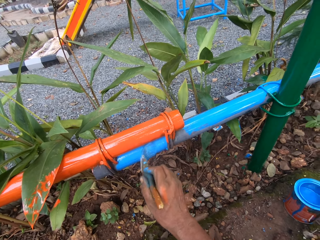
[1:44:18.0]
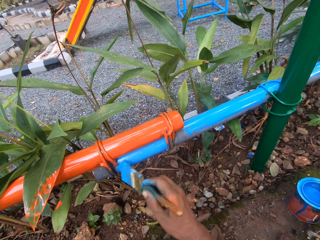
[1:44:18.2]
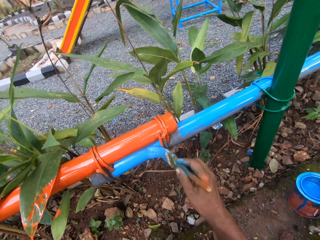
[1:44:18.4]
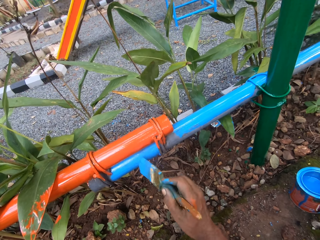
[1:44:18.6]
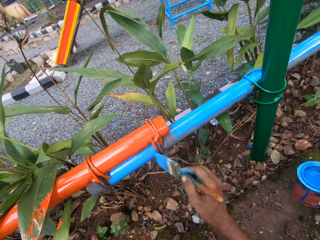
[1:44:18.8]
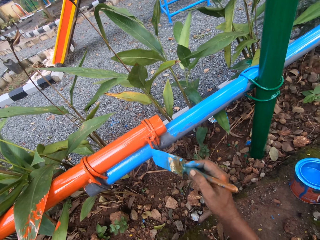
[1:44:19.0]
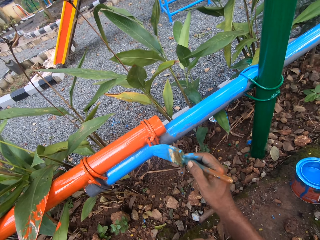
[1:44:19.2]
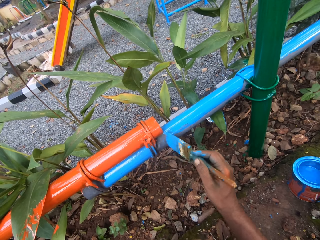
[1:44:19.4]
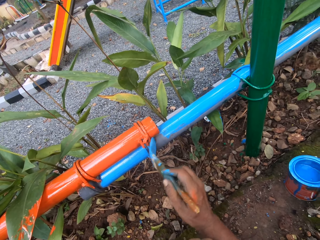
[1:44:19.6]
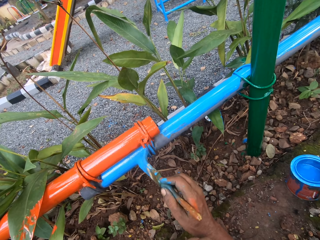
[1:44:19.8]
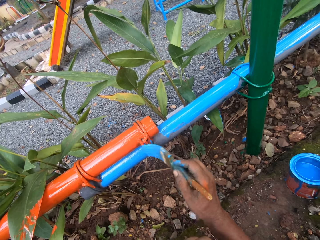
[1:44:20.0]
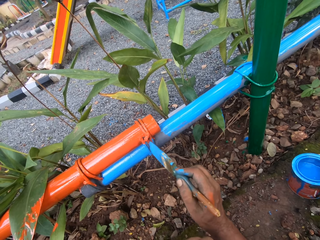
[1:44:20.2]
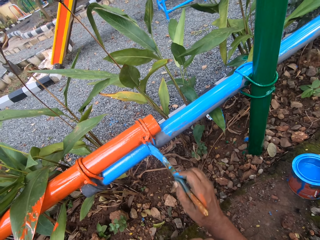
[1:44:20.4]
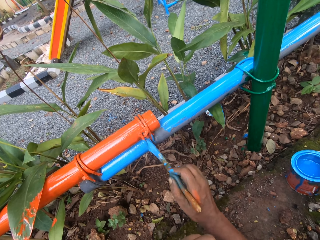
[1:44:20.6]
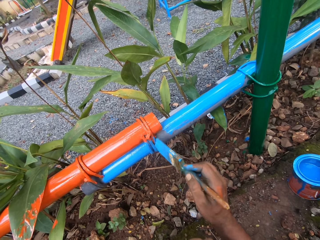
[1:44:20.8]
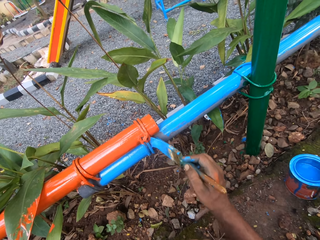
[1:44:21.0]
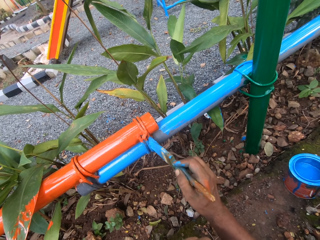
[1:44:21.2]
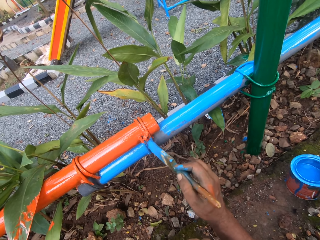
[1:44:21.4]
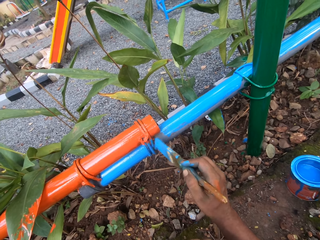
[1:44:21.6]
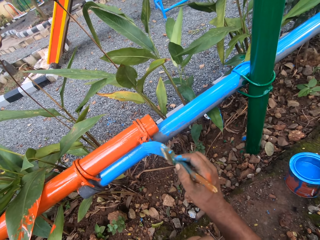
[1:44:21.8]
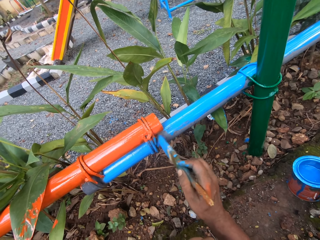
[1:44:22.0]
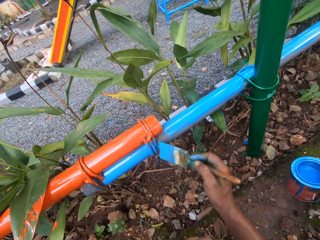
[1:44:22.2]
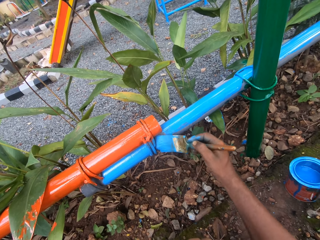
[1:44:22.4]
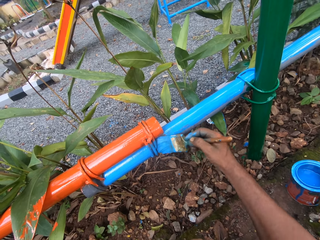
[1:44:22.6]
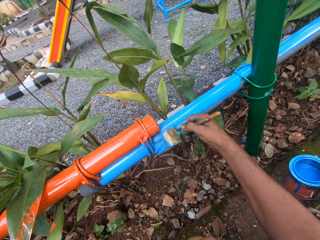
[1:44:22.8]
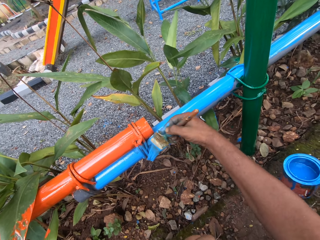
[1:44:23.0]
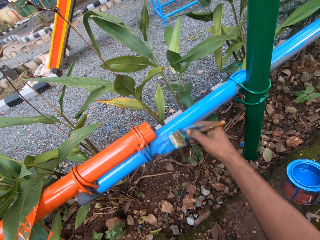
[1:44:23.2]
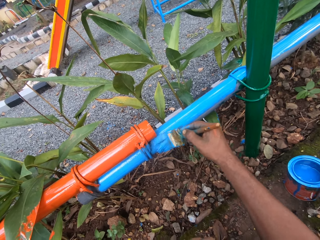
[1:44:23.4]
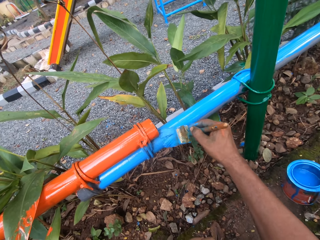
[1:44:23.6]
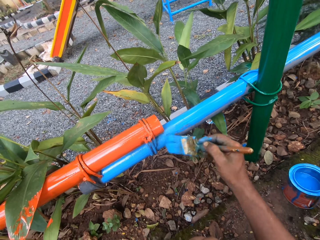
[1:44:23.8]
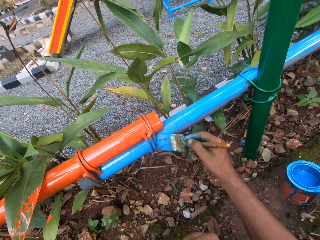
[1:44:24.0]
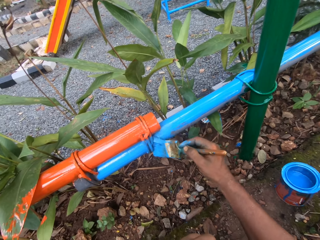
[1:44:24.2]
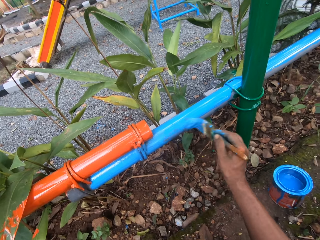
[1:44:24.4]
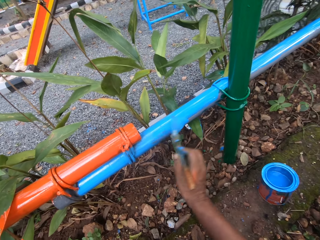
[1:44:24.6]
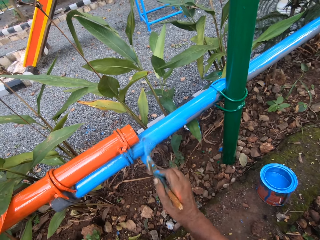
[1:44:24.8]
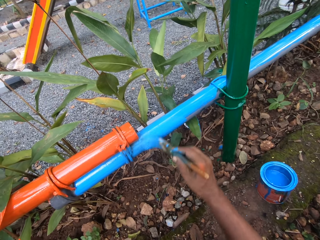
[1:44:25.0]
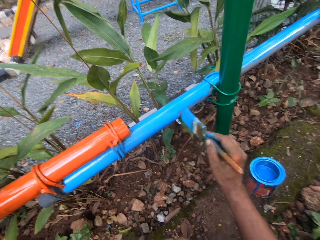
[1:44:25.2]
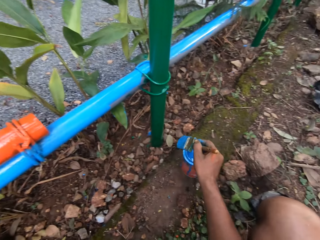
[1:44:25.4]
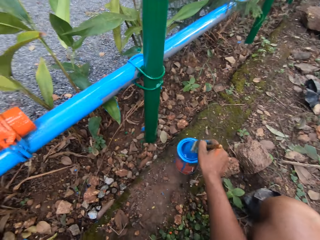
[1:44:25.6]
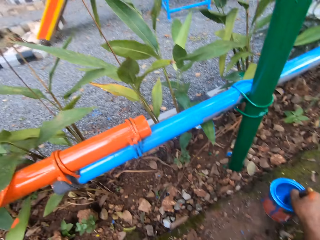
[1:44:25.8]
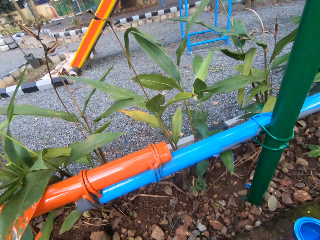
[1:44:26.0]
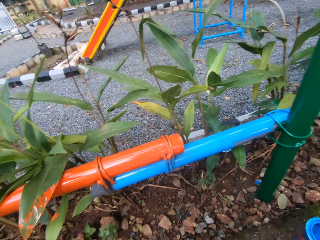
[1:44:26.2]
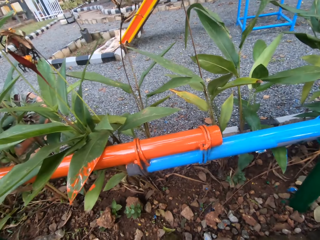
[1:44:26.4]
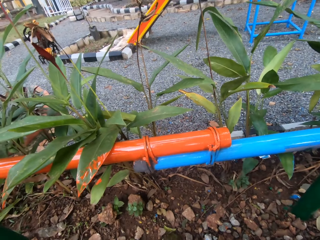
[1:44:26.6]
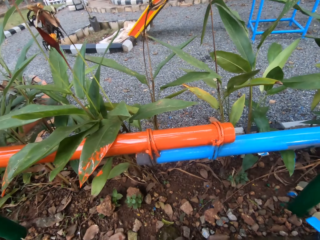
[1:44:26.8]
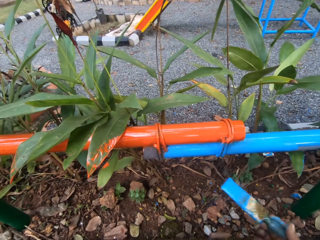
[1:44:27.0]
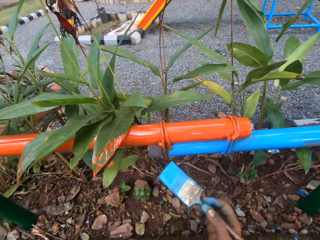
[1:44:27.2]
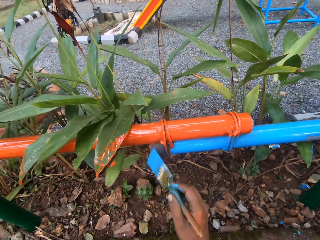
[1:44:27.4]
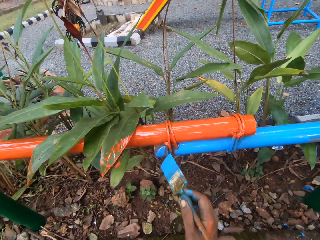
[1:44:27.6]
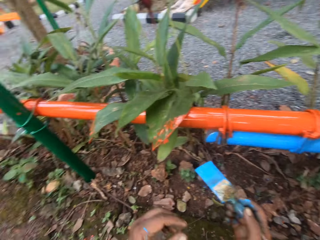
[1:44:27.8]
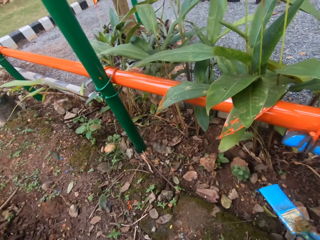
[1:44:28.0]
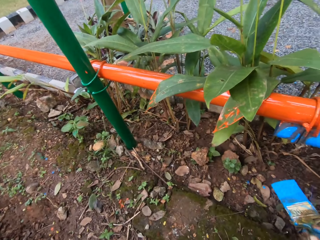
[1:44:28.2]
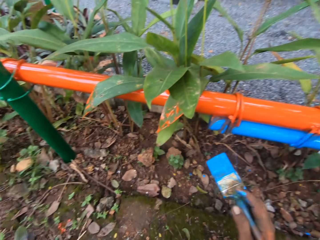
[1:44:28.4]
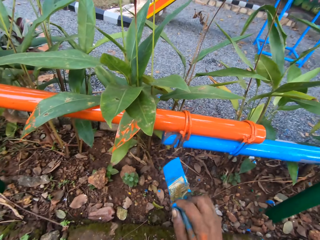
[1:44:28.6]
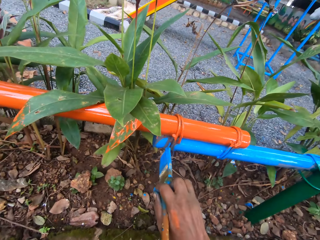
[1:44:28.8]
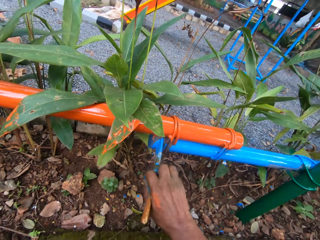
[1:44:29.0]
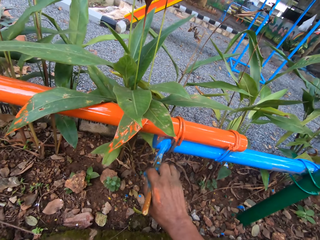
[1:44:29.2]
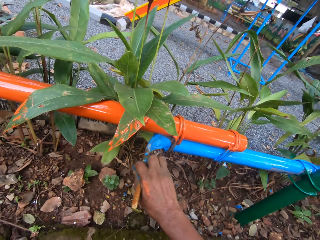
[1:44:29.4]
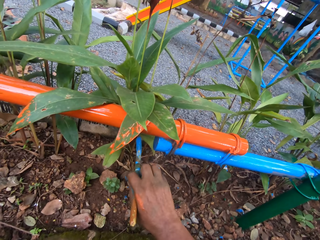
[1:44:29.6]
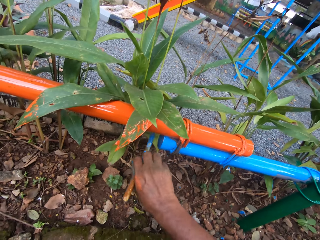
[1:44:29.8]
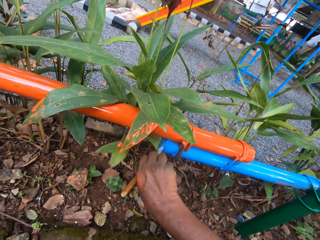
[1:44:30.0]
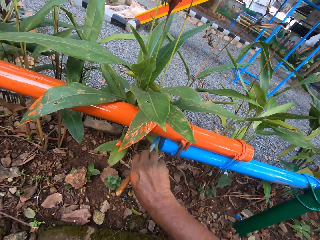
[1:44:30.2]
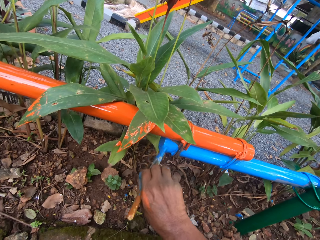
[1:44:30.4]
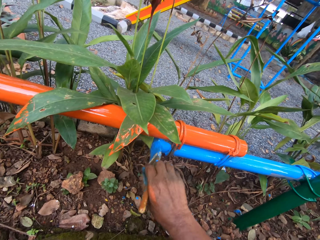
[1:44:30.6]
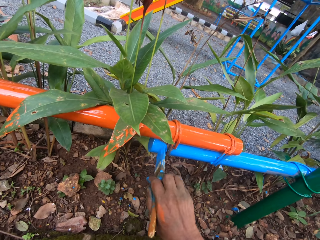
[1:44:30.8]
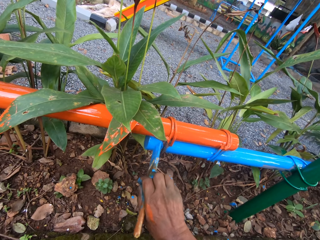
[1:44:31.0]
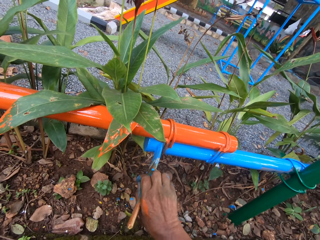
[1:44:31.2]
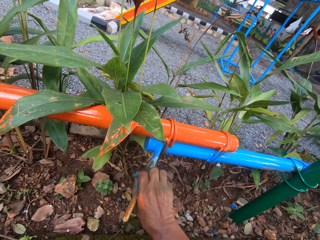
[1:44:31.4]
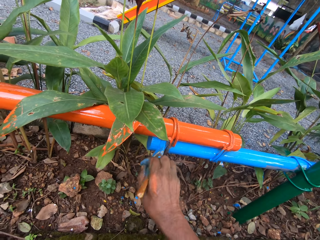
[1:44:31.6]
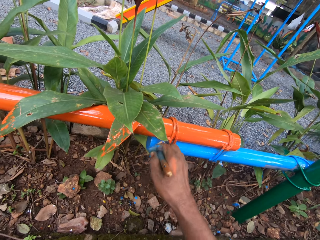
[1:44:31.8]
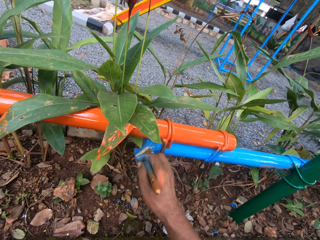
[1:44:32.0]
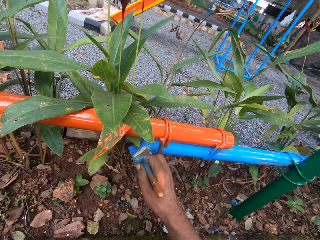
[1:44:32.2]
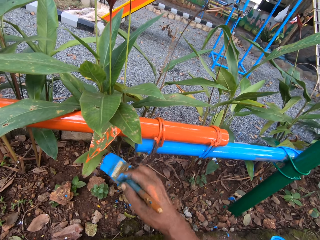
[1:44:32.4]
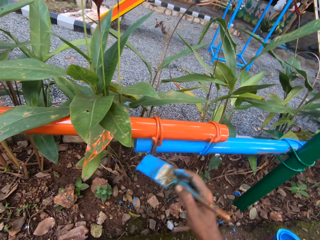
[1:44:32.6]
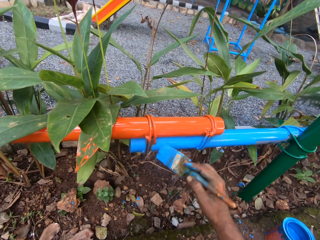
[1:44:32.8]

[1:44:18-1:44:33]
The camera wearer dips a paint brush in the paint can. They paint the metal bar with the paint brush.

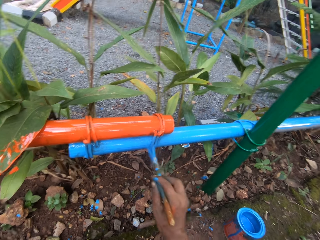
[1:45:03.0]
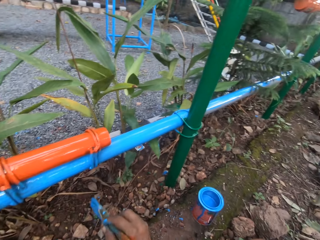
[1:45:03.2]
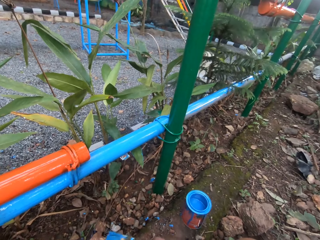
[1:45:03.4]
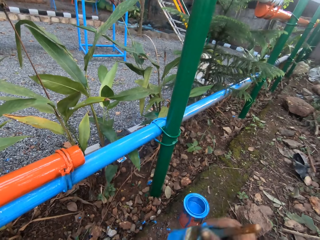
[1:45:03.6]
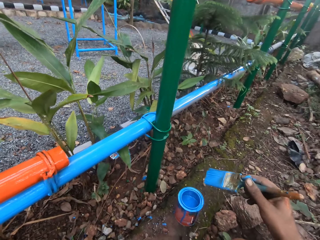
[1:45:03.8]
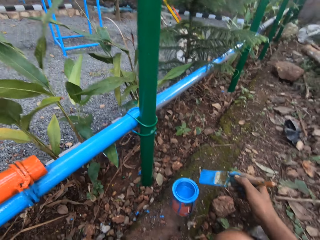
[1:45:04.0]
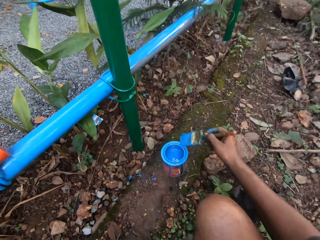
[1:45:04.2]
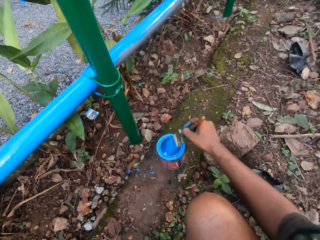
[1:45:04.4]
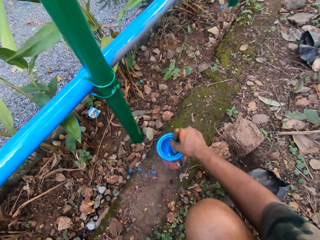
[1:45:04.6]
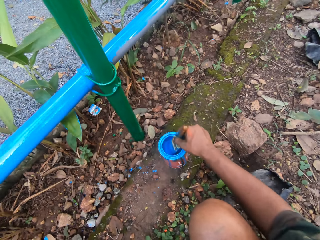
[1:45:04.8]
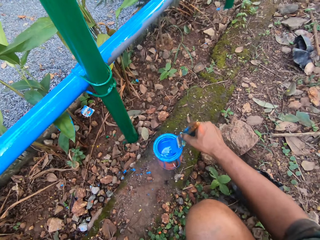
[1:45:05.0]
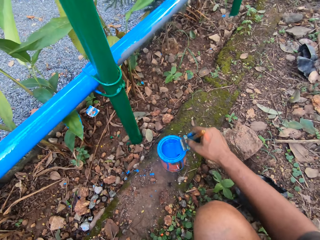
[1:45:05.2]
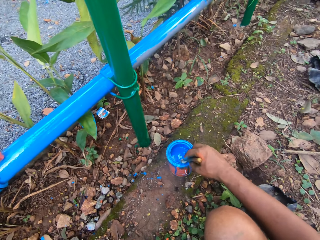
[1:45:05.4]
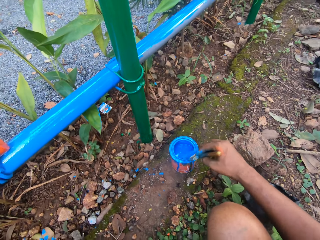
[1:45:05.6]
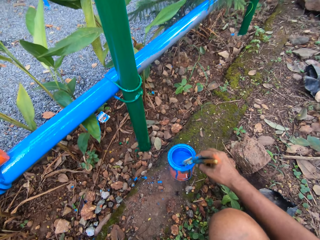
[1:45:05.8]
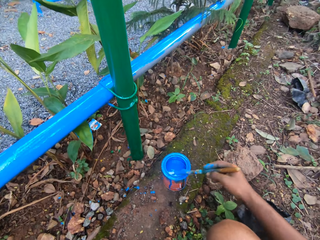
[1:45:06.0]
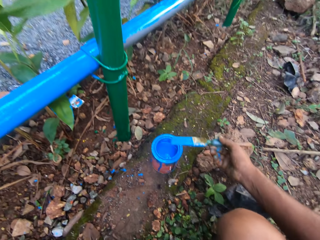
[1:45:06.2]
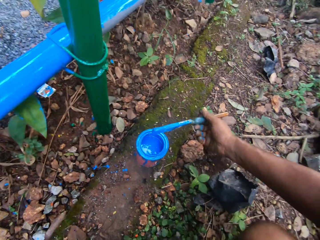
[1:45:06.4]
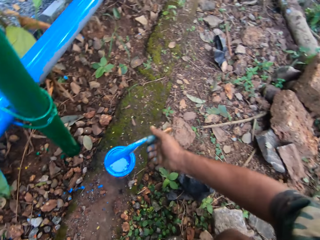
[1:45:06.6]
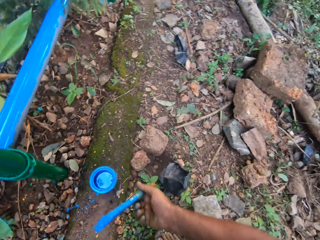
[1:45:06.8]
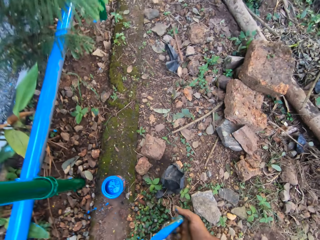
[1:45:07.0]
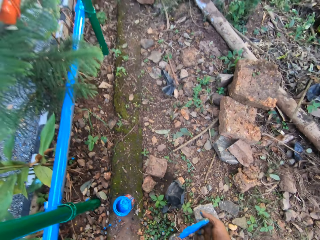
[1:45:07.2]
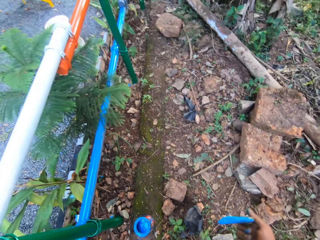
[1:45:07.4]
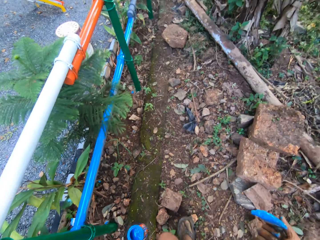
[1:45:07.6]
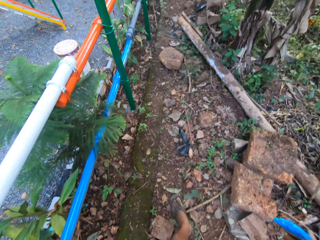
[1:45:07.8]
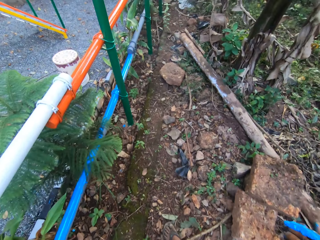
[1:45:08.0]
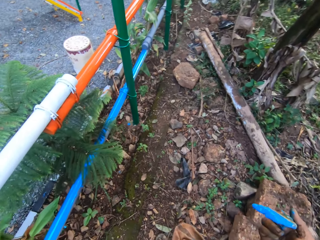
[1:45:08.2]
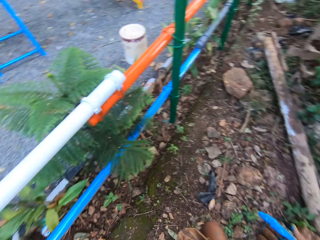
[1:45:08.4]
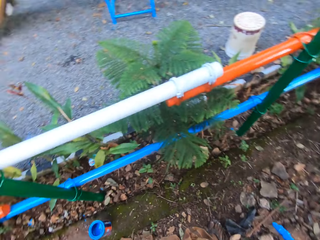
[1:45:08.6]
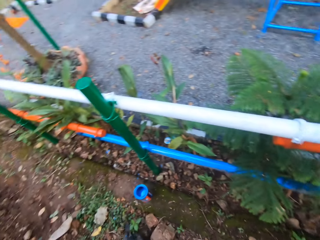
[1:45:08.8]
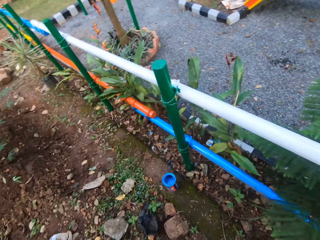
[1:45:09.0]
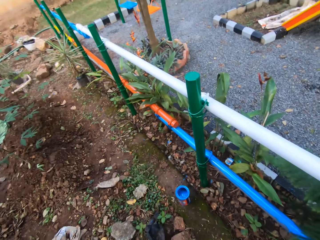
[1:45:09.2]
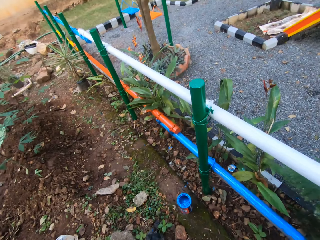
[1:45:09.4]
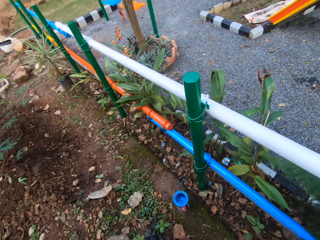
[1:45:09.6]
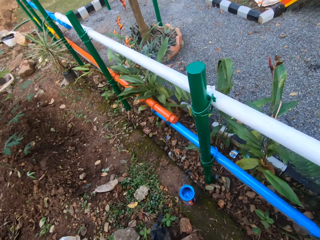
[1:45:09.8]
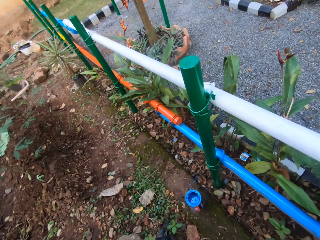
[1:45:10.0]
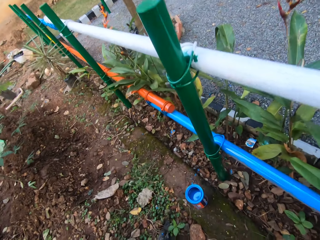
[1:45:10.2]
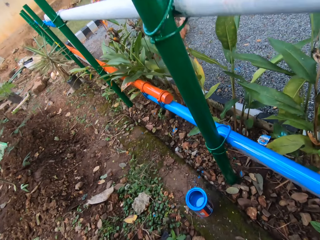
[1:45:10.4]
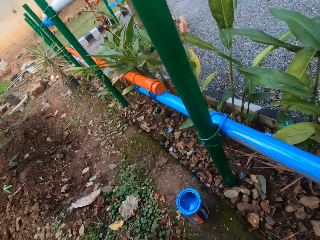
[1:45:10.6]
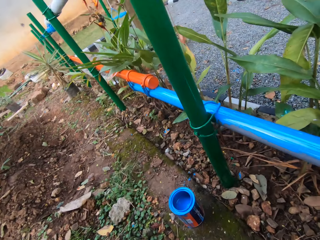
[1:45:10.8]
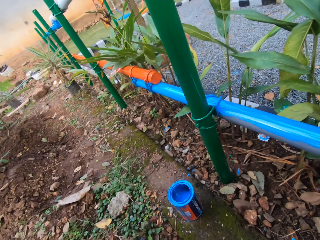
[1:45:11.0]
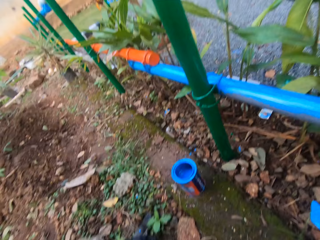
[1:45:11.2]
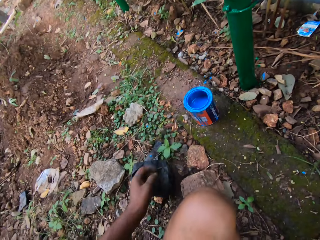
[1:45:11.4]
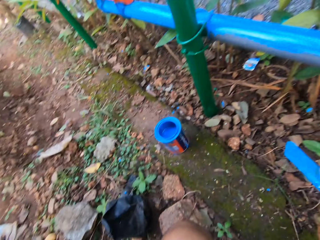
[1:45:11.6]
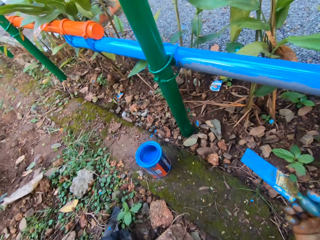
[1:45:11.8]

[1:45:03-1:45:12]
The camera wearer dips a paint brush in the paint can. They remove excess paint from the brush. They look around the compound.
